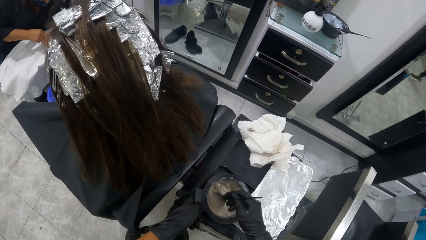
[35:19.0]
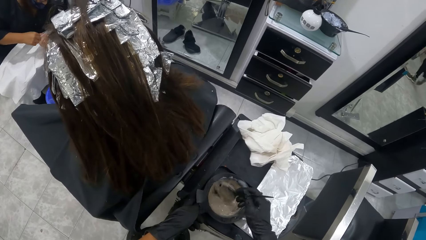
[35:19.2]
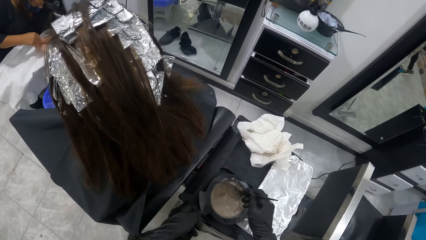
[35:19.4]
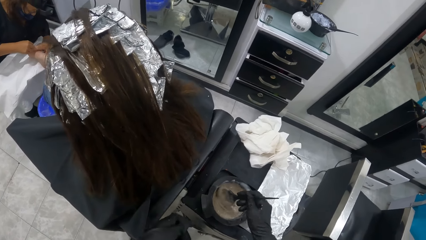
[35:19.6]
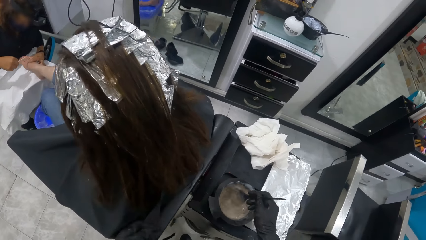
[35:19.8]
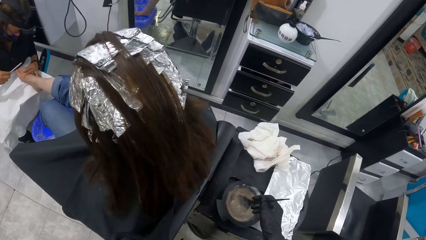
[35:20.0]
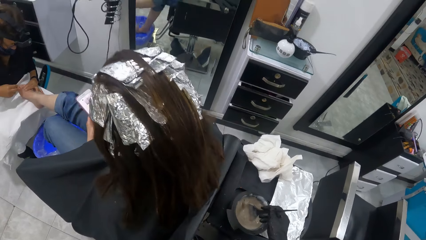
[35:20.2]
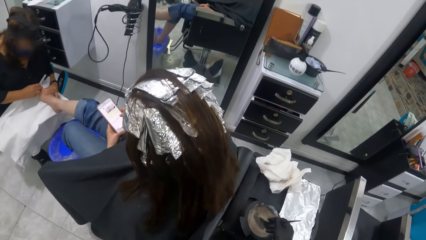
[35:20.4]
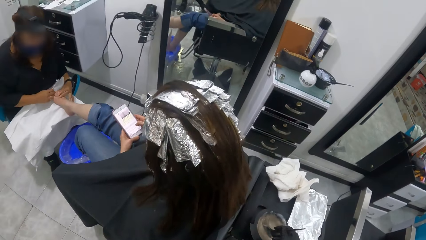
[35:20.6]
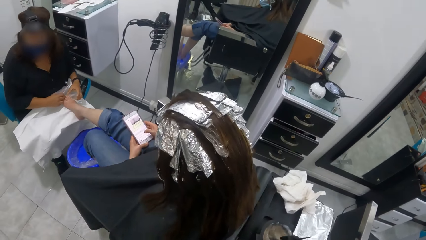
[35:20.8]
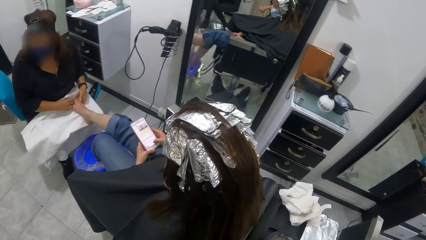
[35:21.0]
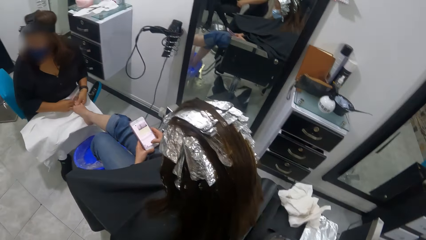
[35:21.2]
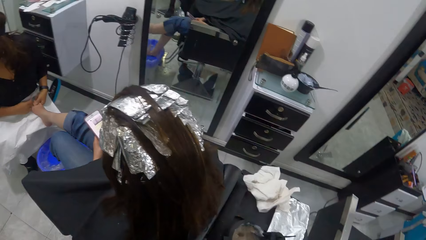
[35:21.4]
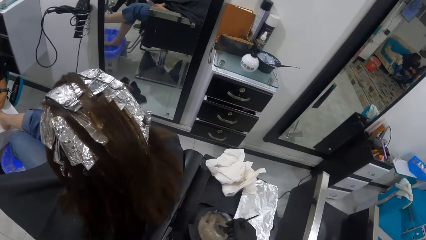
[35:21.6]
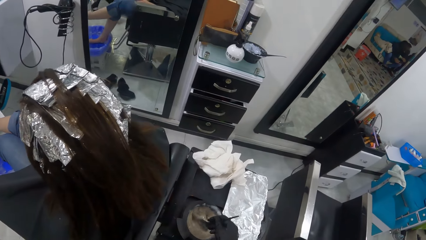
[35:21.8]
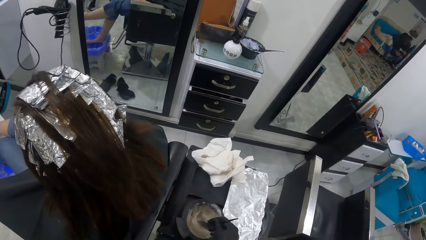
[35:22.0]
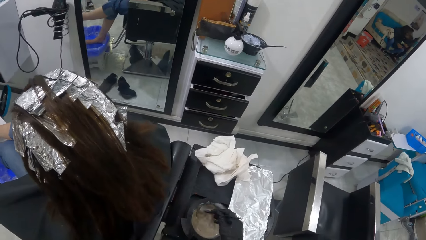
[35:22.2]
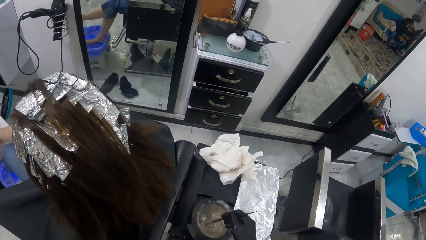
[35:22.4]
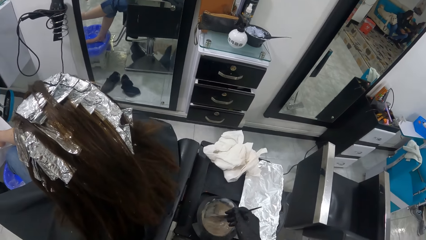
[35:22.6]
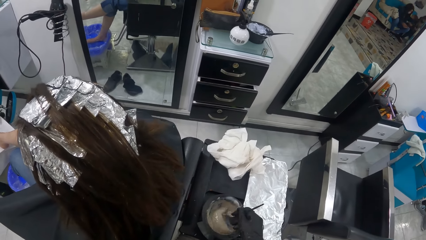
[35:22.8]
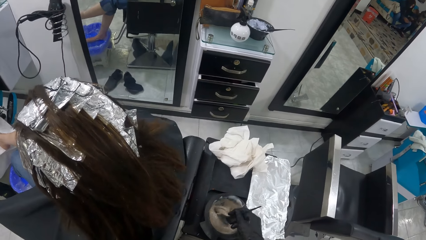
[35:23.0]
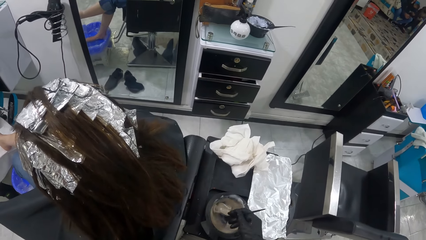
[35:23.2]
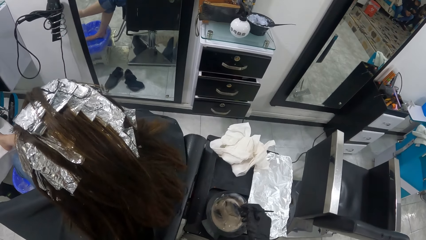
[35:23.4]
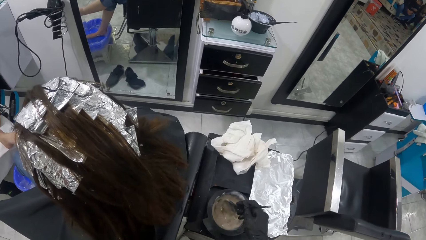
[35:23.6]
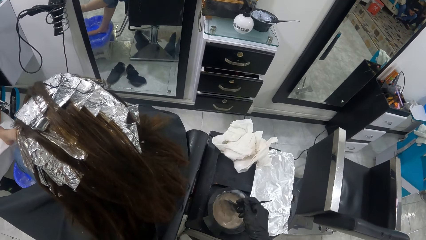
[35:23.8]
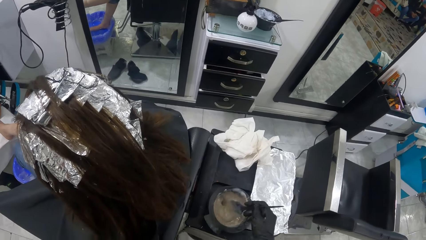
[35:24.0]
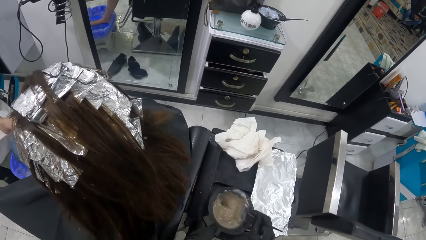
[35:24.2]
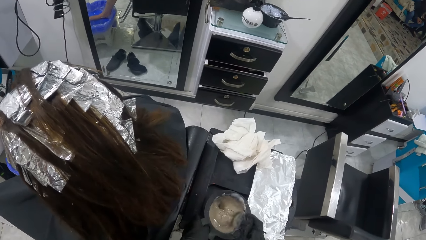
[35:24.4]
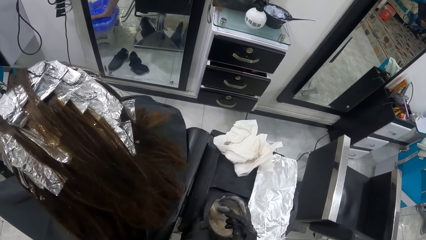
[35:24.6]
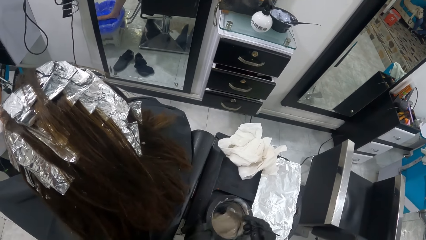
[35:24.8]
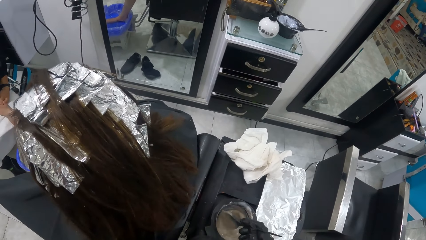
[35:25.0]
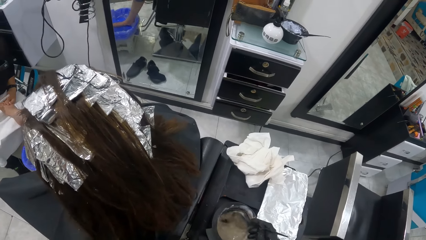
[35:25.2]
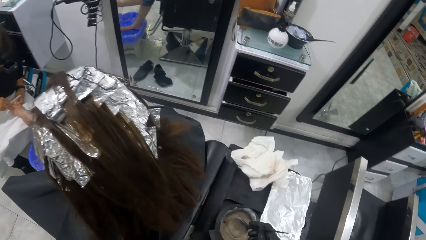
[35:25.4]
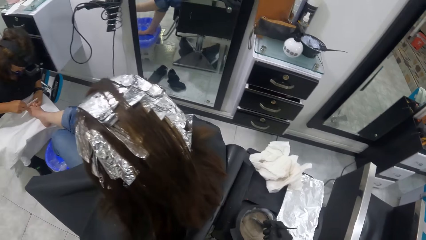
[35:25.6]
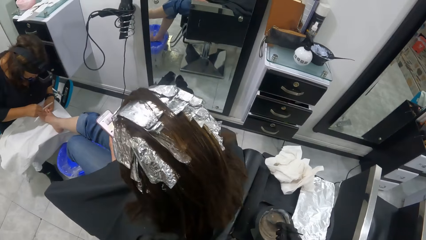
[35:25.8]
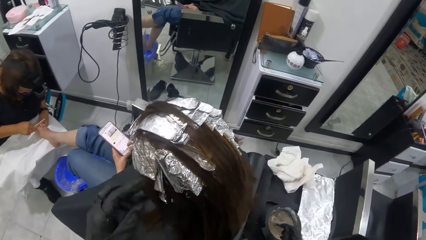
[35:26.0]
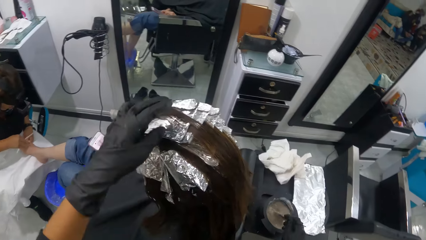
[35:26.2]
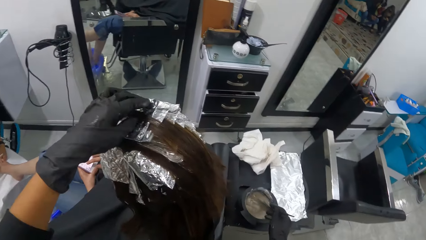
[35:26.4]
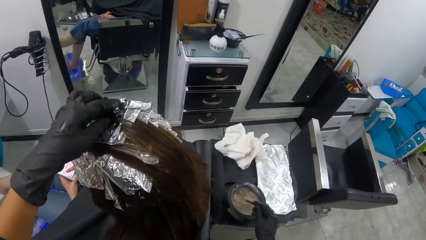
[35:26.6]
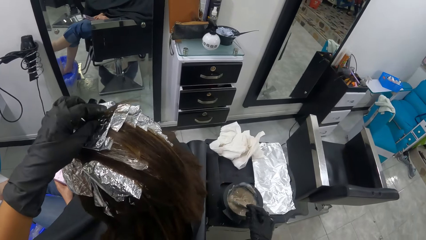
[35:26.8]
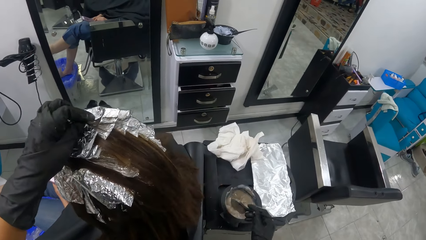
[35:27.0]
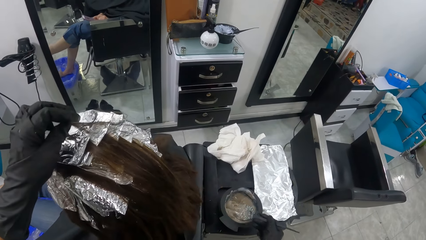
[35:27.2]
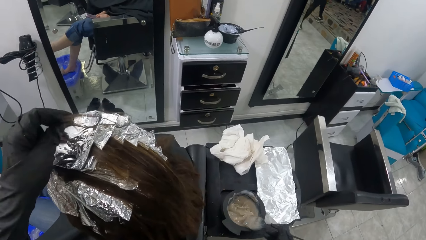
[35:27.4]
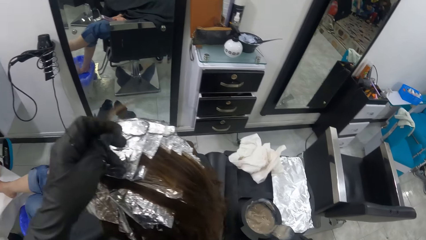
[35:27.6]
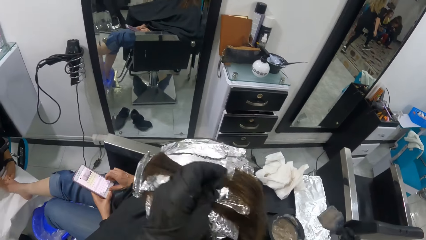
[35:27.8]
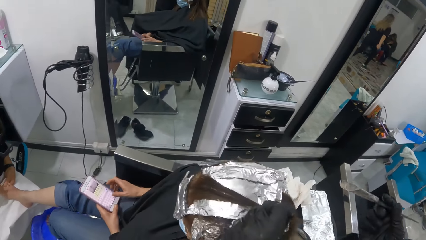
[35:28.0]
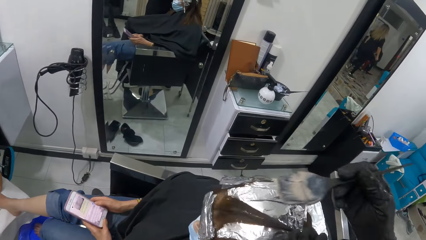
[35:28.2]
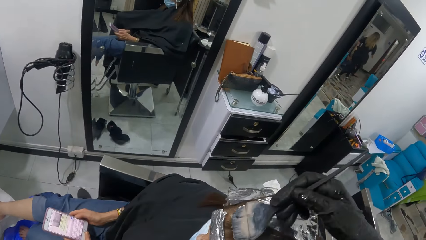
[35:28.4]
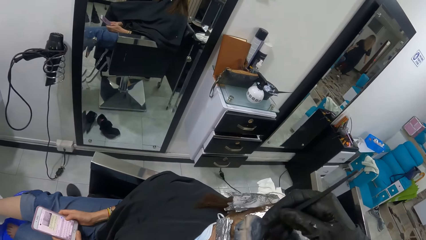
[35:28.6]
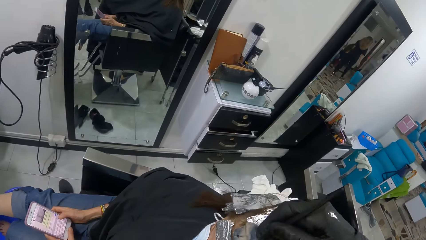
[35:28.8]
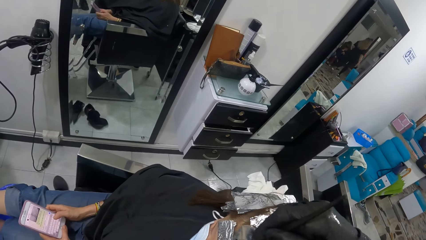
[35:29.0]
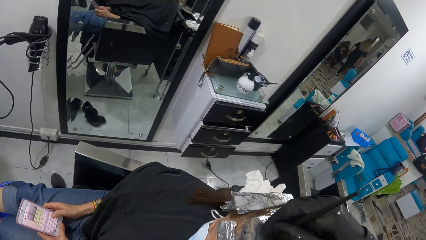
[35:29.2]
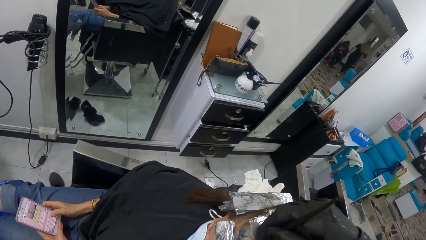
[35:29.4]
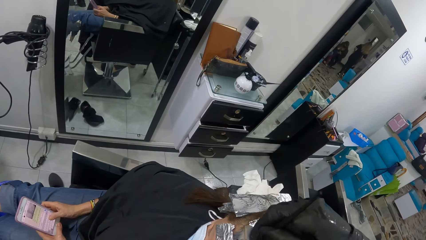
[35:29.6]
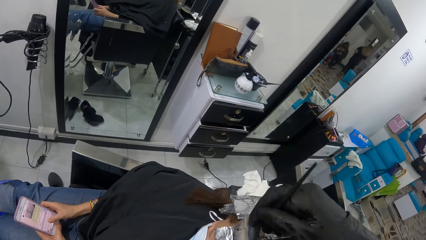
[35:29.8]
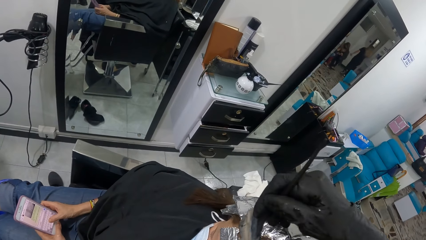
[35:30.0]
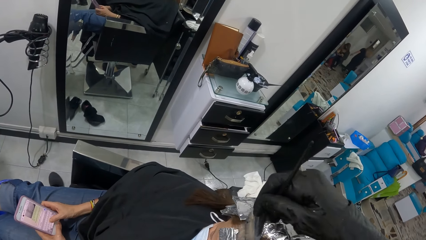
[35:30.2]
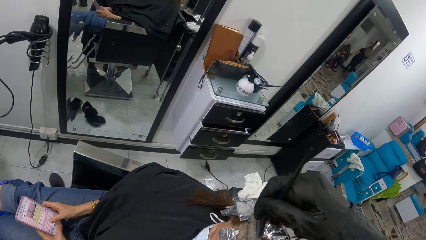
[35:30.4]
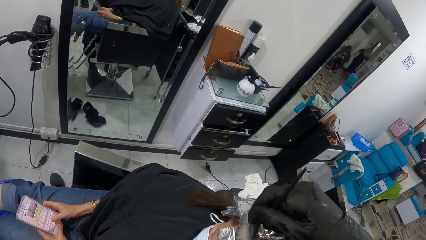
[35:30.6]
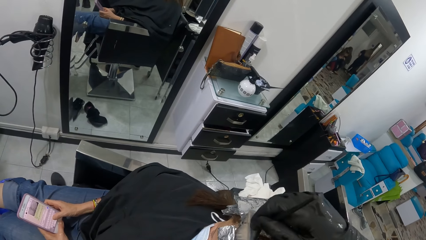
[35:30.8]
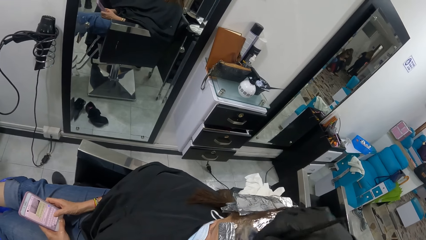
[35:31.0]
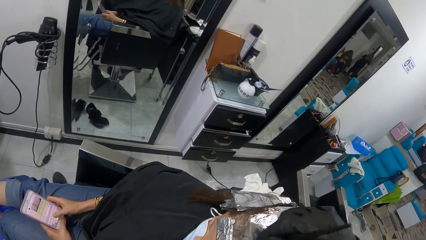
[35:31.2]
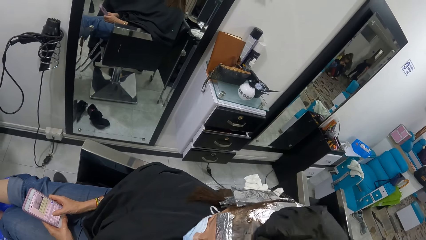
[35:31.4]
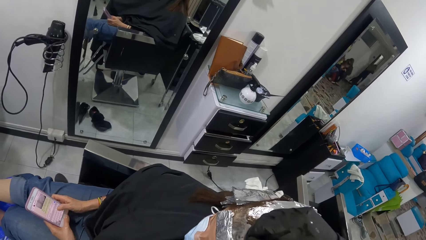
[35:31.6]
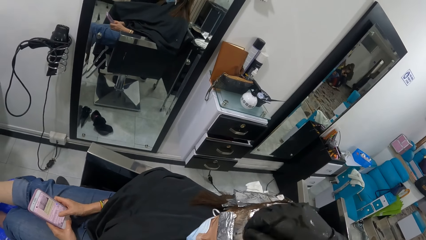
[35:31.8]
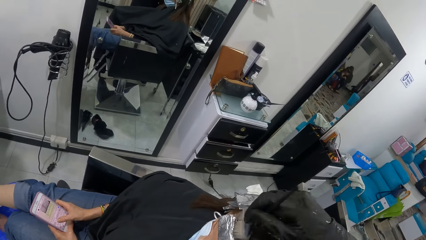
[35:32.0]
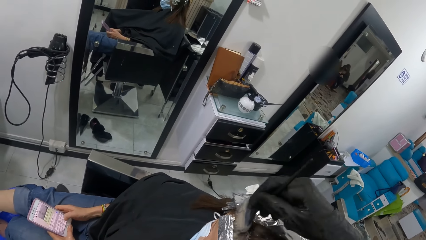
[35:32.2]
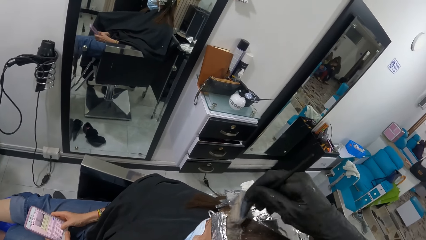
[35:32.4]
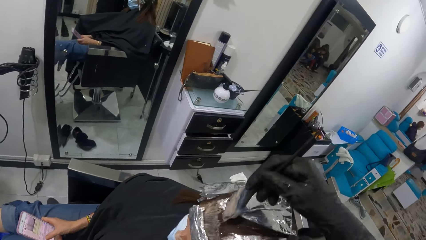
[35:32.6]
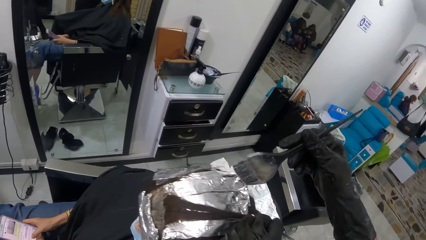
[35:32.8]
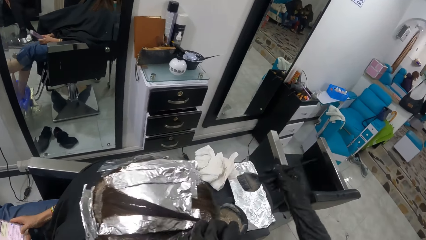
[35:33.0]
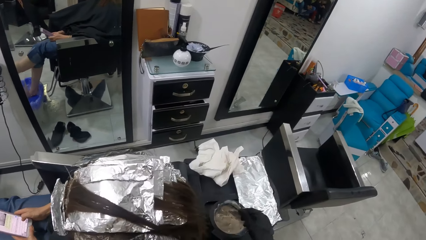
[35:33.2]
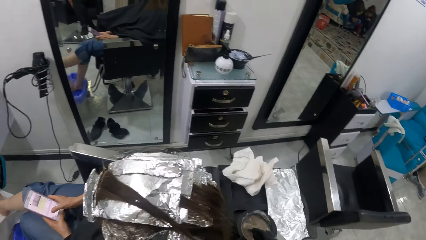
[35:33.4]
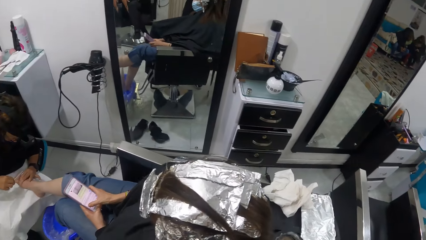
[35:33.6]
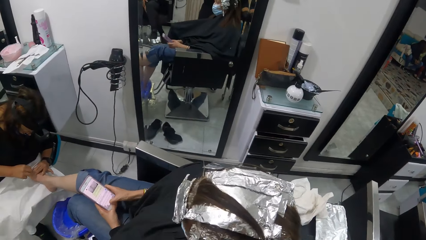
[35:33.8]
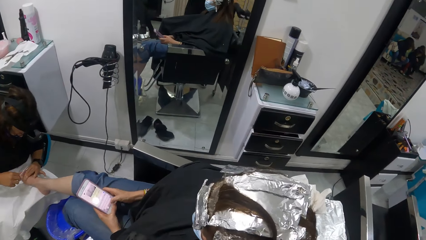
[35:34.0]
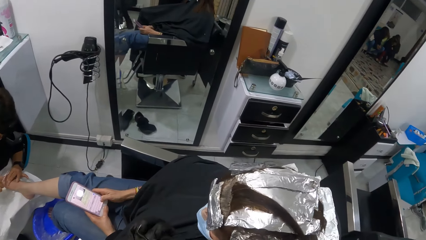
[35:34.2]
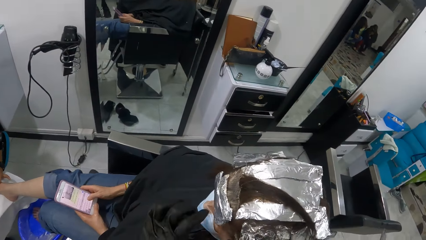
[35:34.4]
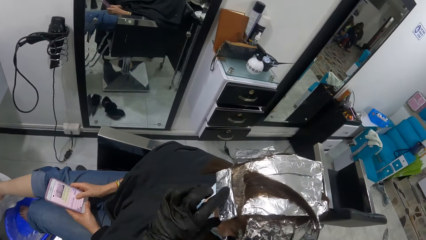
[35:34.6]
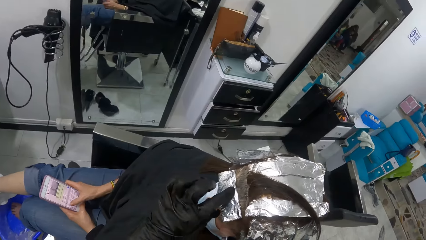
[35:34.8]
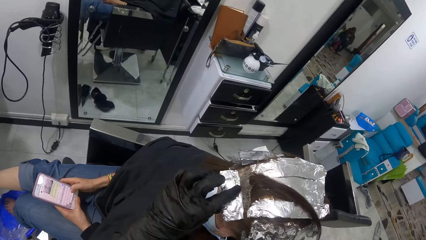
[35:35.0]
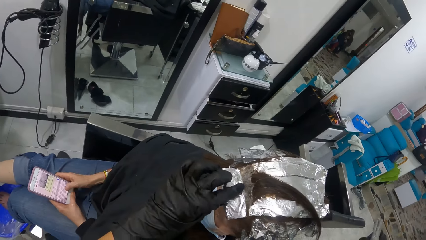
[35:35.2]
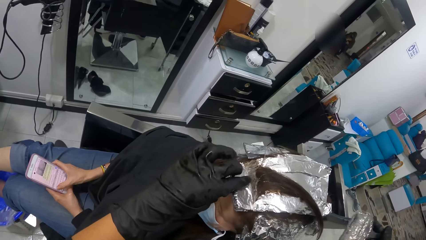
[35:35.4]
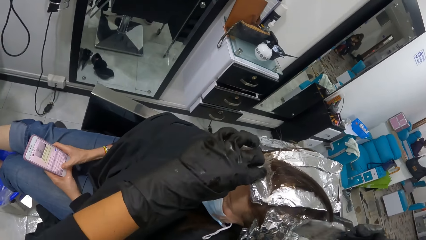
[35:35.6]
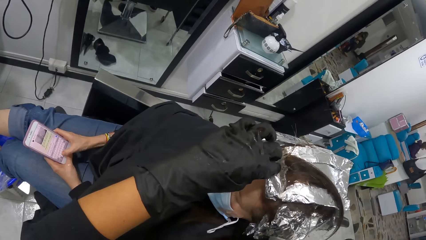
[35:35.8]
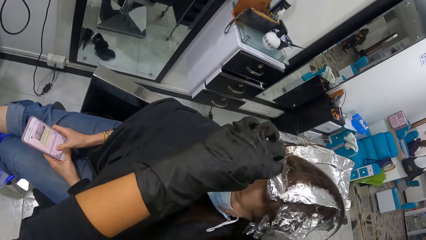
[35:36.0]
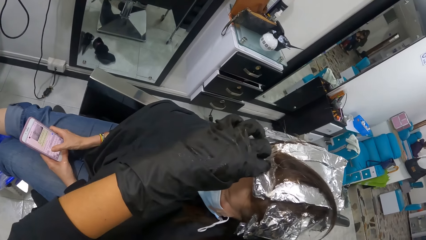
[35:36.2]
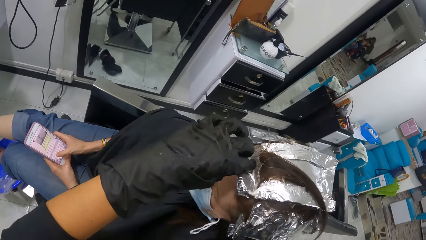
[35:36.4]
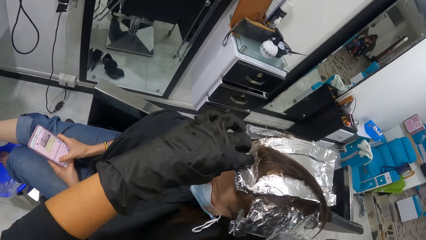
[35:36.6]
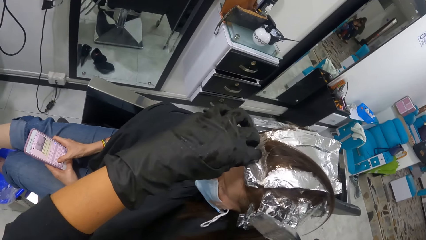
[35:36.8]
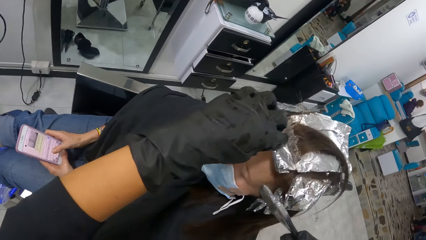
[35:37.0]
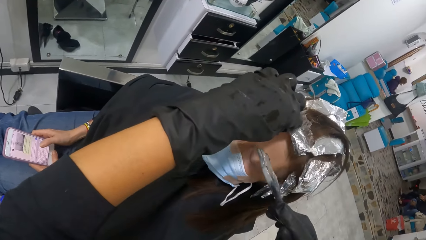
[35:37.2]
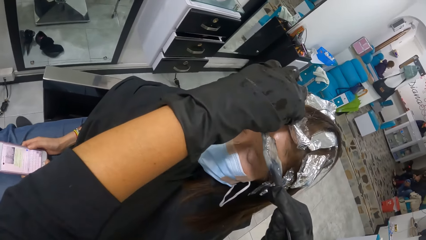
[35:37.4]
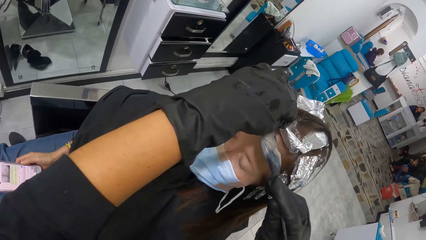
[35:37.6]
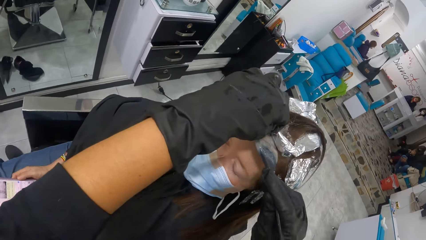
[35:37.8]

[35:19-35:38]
The manicurist shapes the edge of the toenail of a woman with the nail file in her right hand. The camera wearer holds the hair of the woman with her left hand. She touches the woman's hair. She lifts up the brush from the bowl with her right hand. She applies the mixture of hair lotion cream and colour gel, or chemical, to the hair of the woman with the brush. She takes some mixture of hair lotion cream and colour gel from the bowl with the brush. She lifts up a foil on the head of the woman with her left hand. She applies the chemical to the woman.
